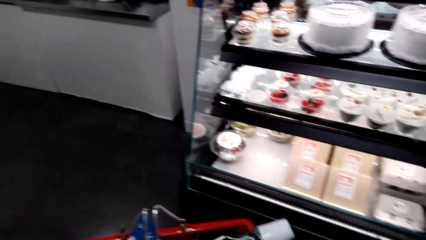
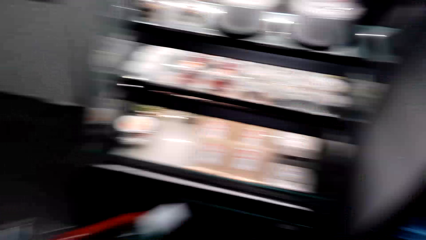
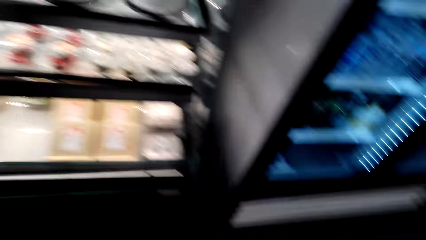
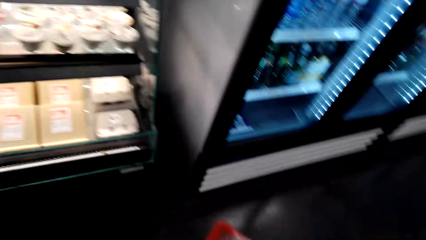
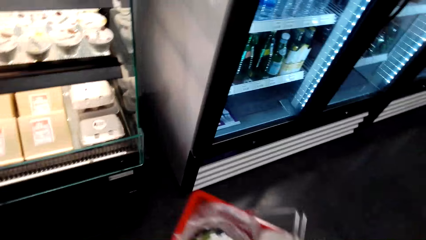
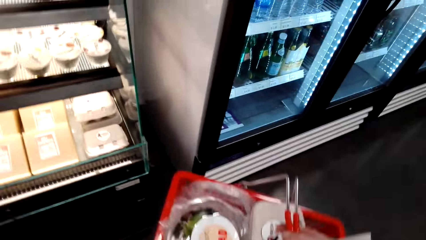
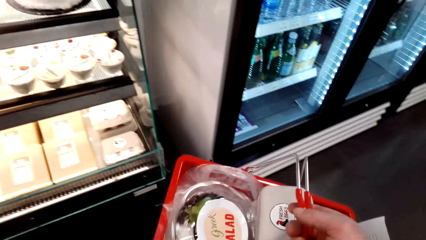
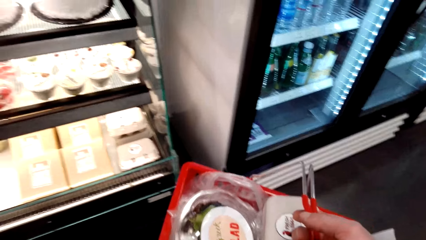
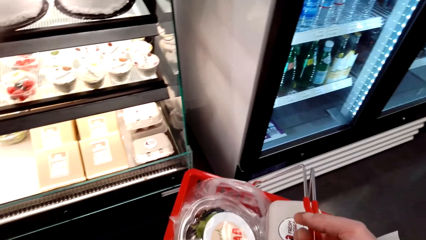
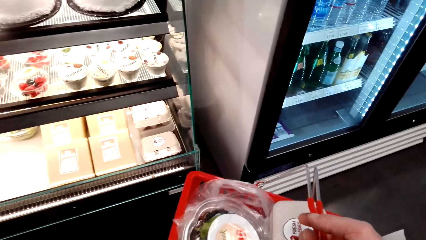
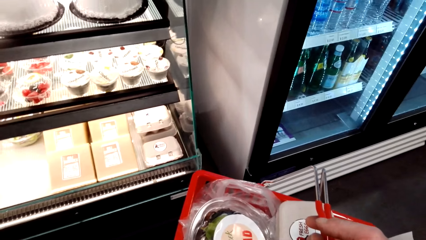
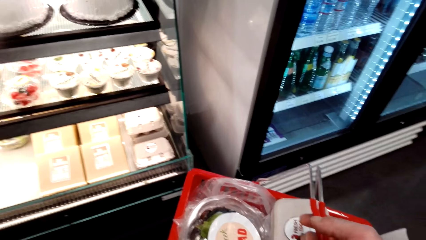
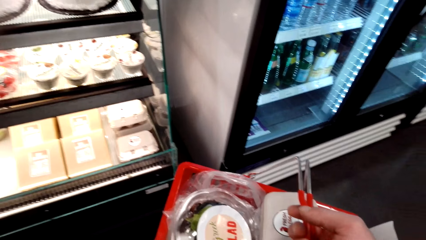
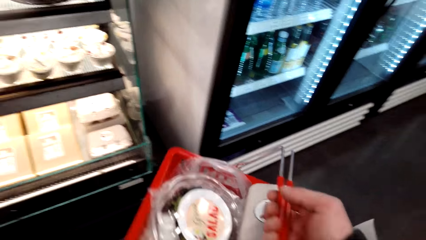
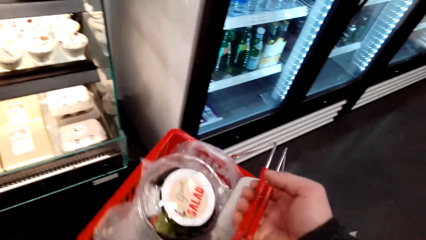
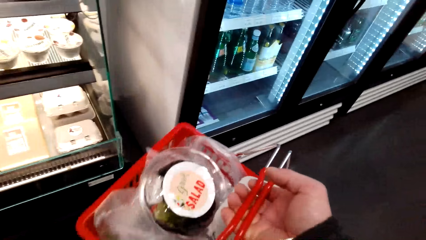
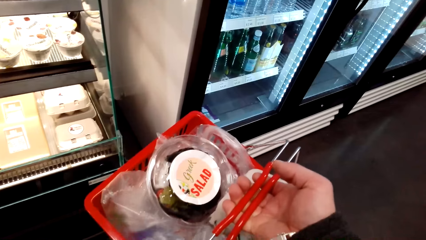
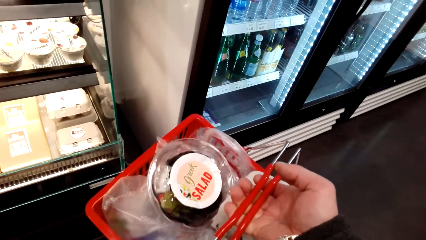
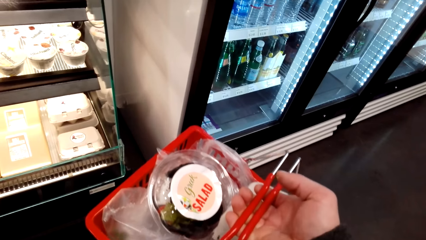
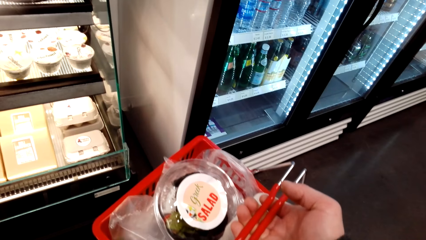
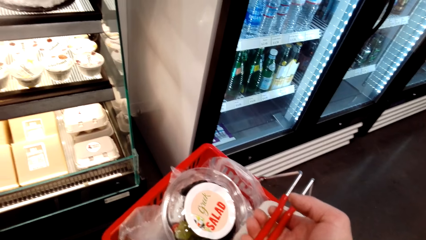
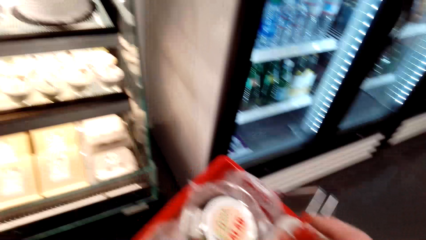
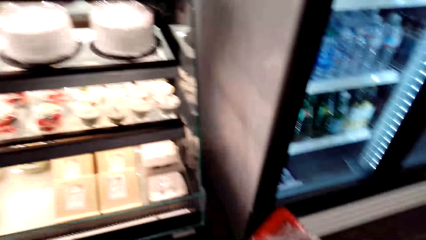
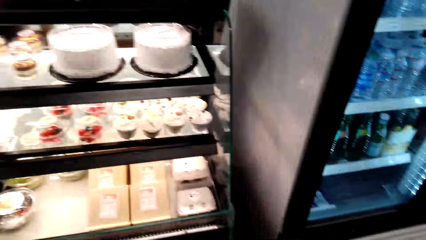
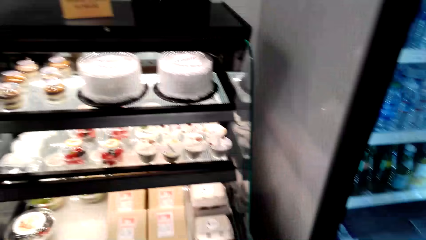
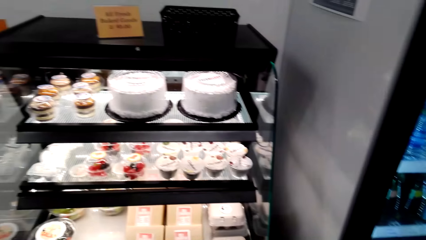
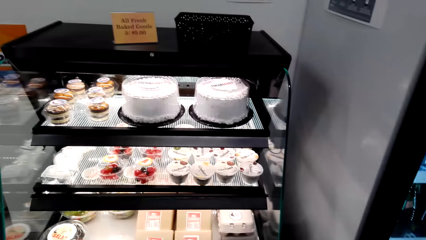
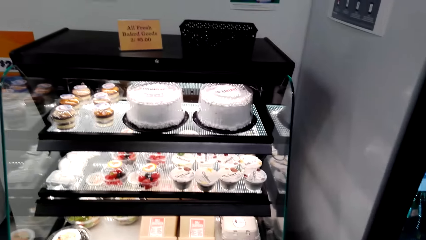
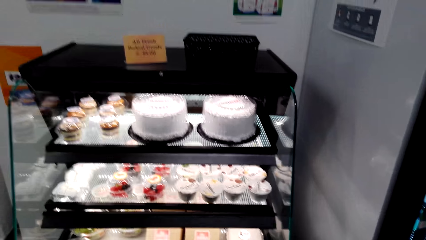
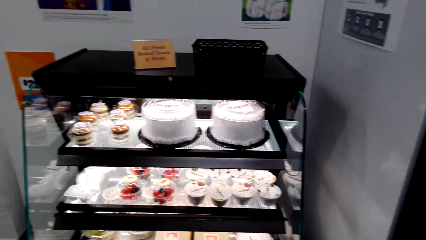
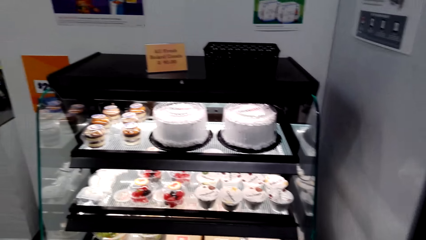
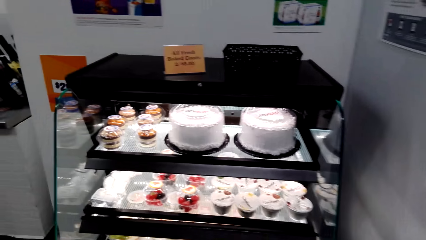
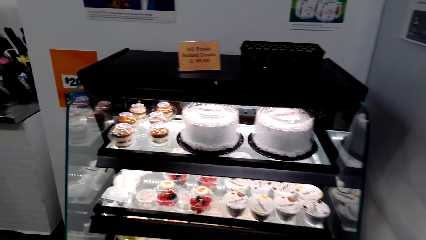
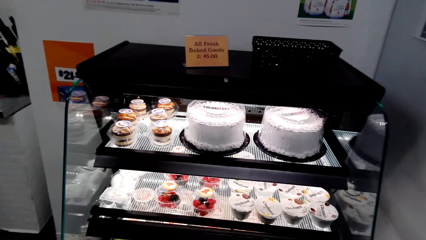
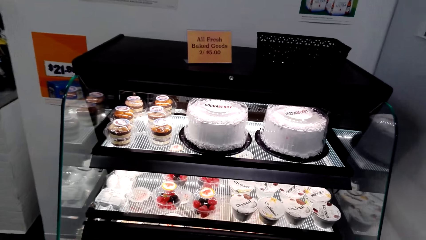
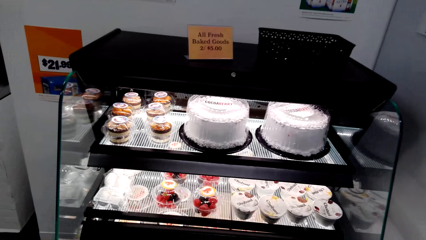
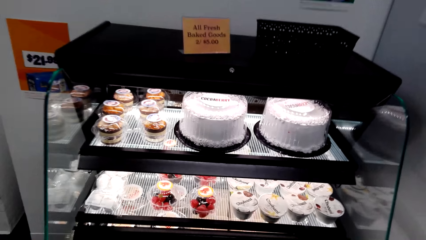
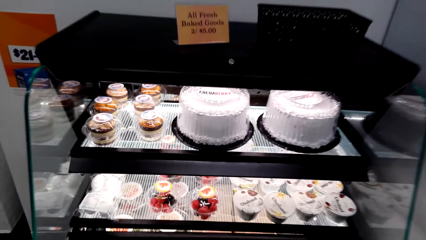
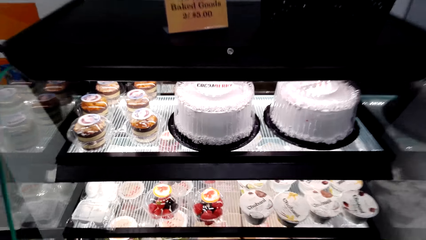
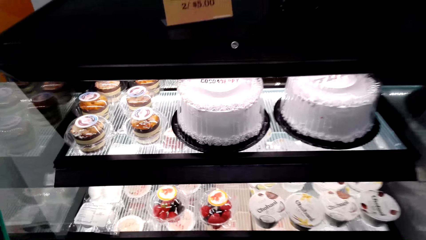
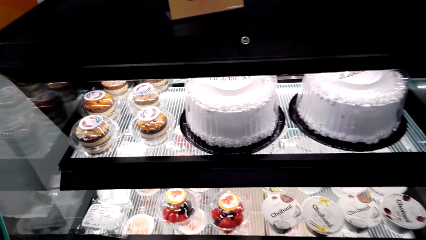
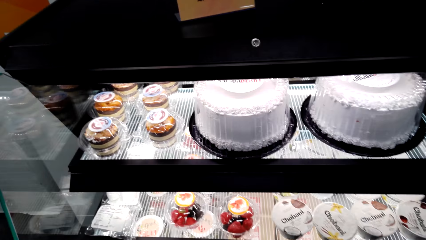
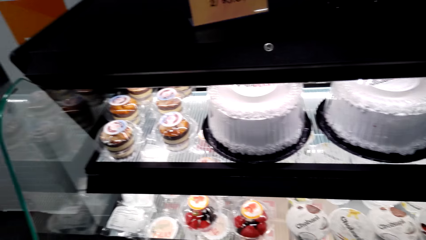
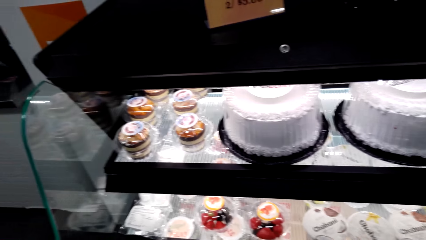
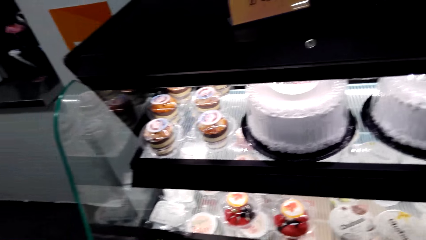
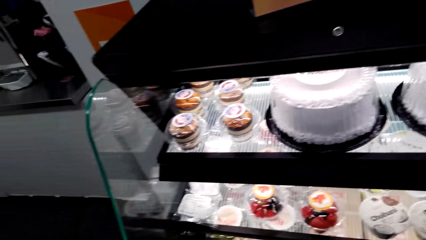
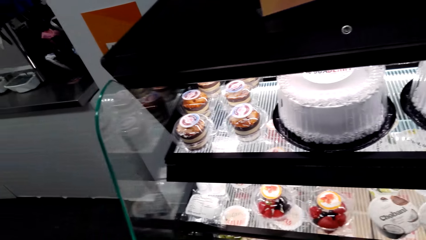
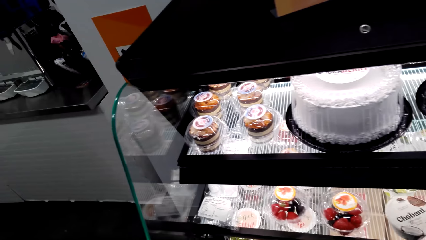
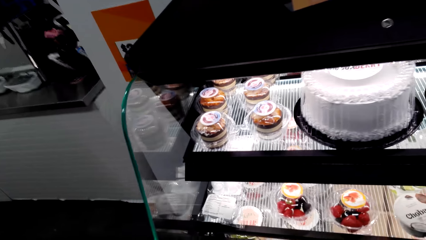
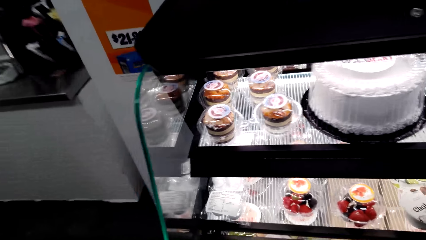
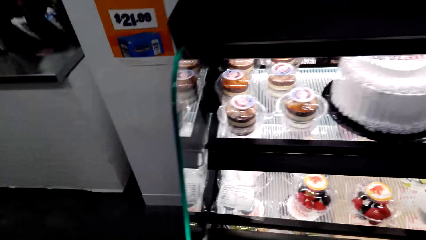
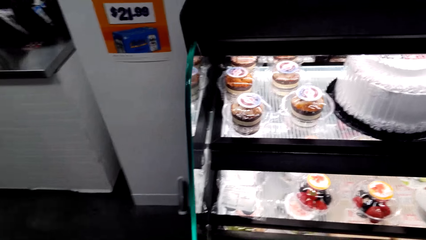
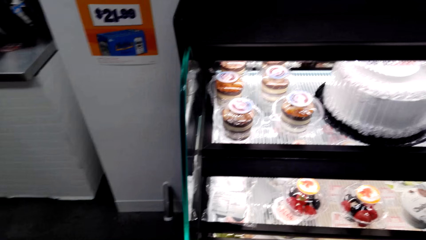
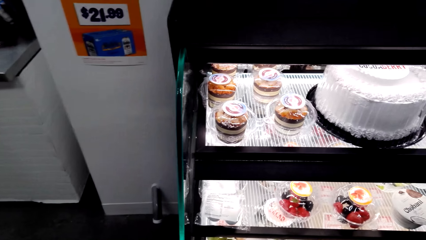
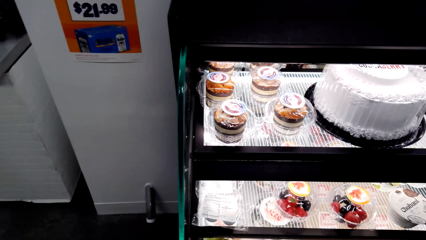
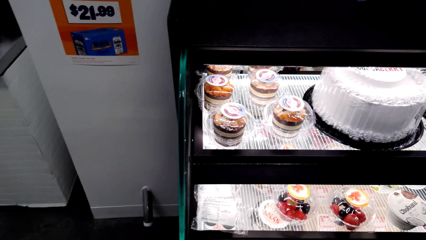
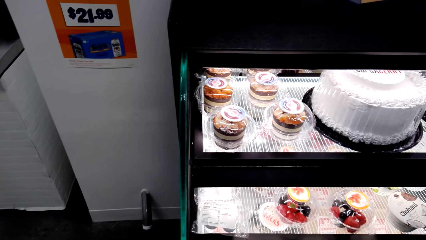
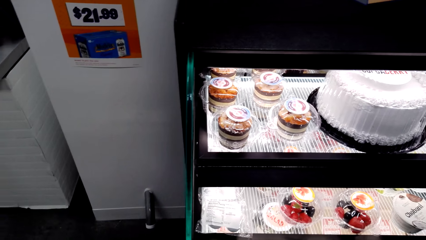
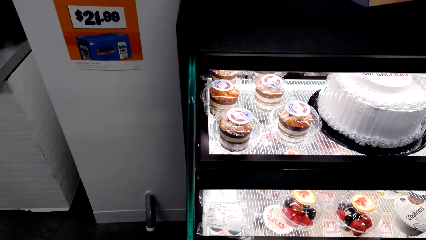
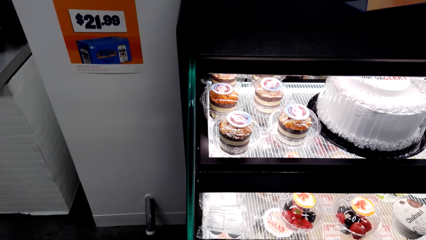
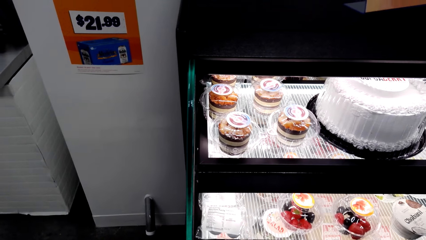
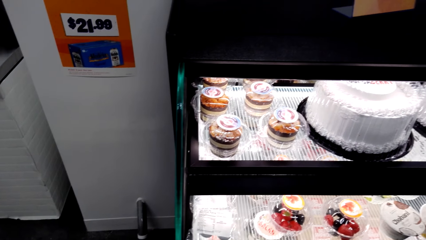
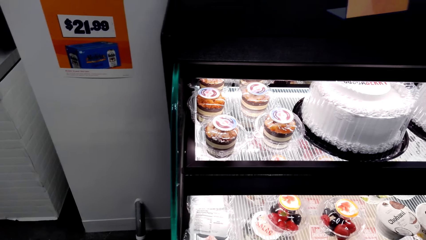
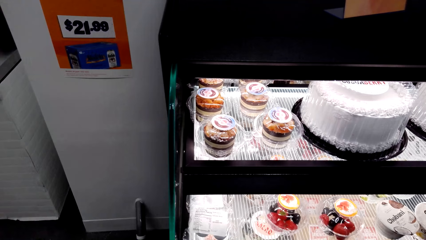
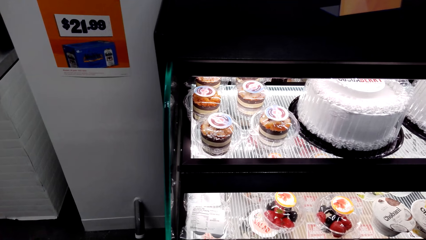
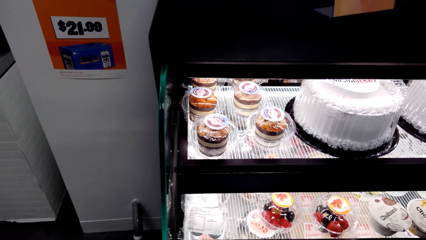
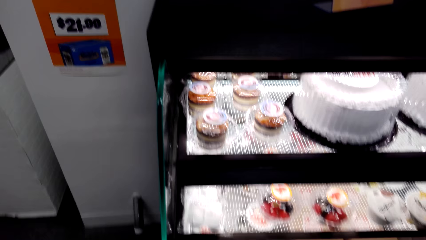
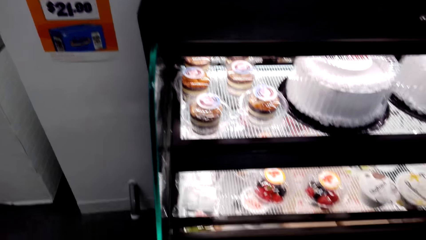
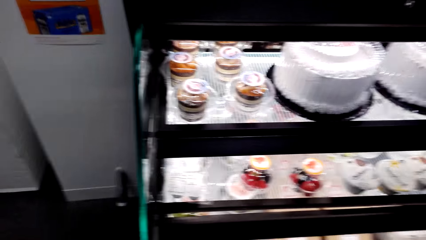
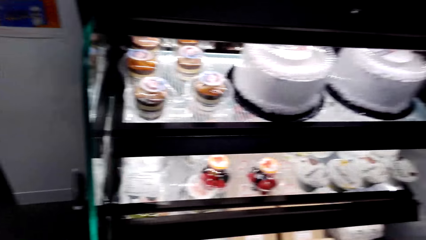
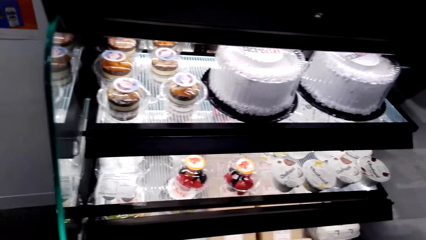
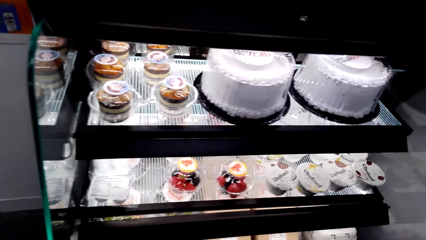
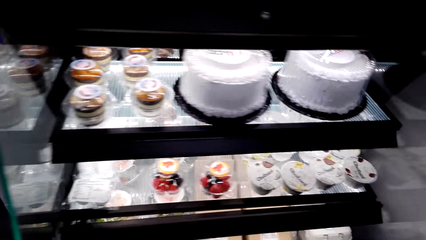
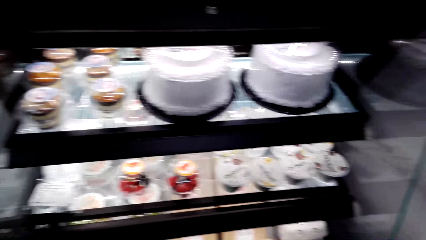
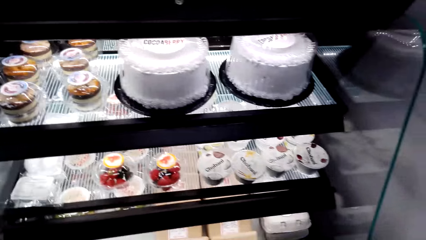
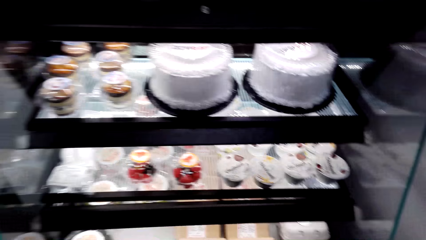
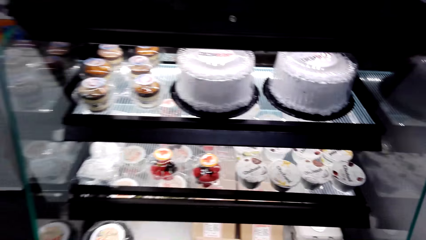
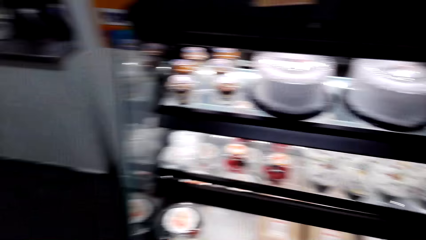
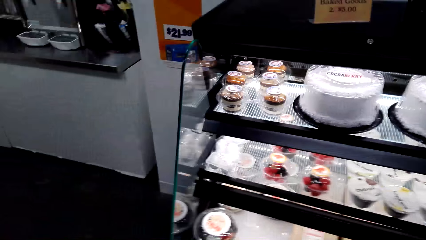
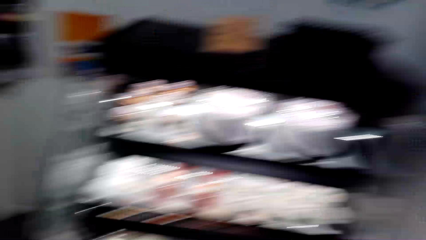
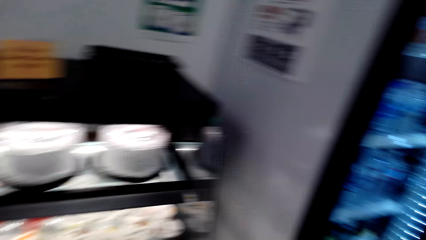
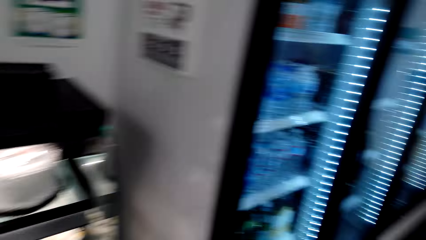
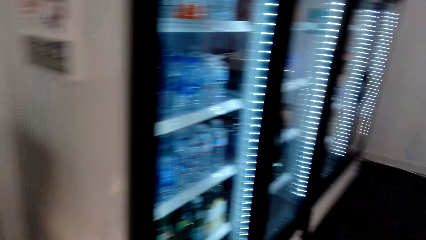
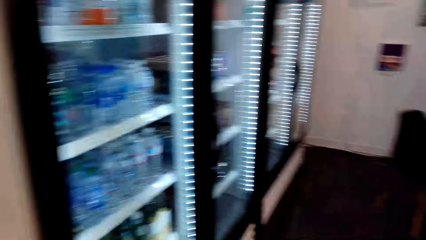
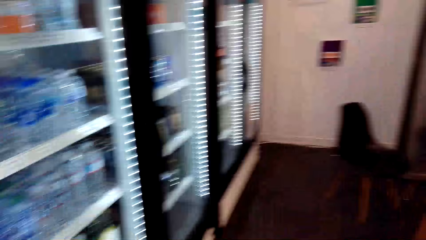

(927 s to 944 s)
The camera wearer holds the shopping basket. They walk.
